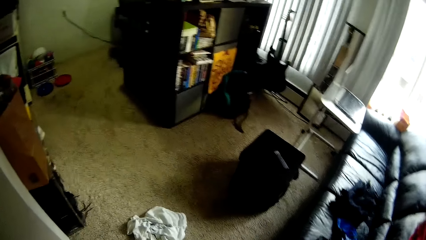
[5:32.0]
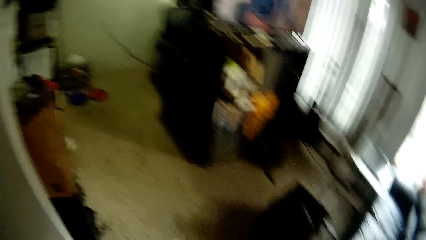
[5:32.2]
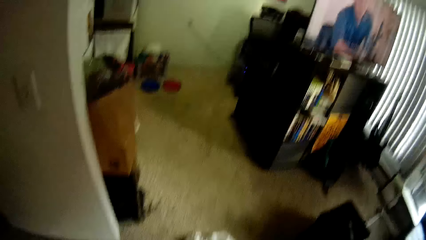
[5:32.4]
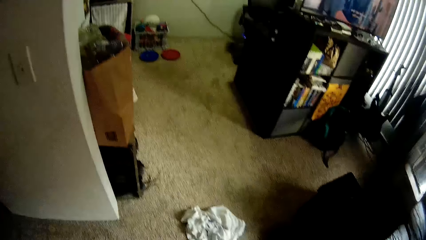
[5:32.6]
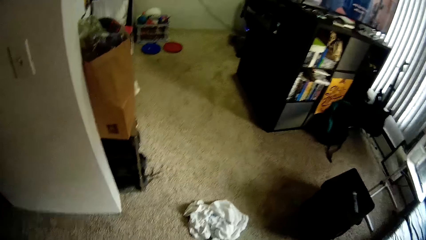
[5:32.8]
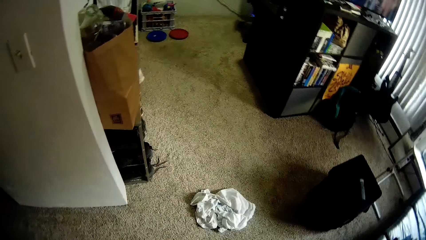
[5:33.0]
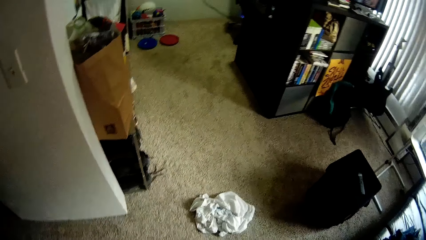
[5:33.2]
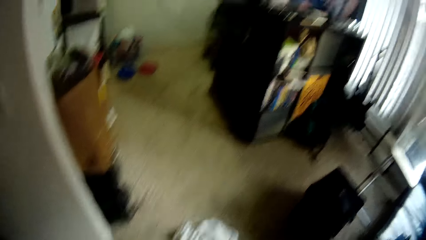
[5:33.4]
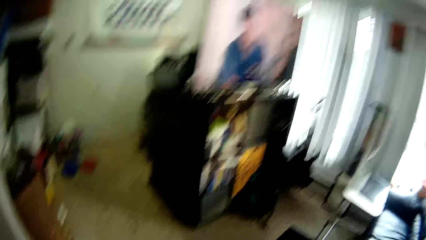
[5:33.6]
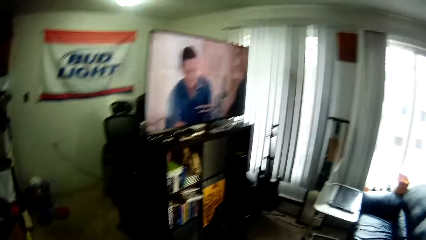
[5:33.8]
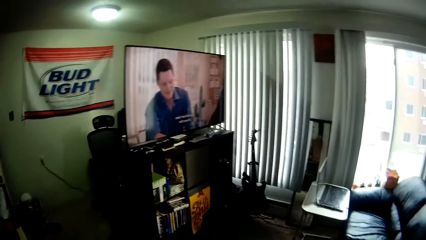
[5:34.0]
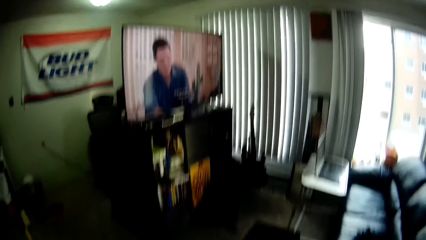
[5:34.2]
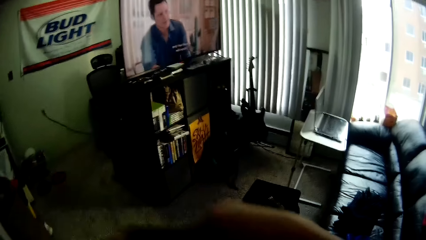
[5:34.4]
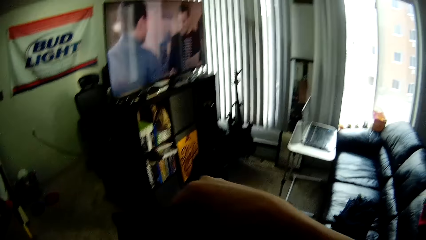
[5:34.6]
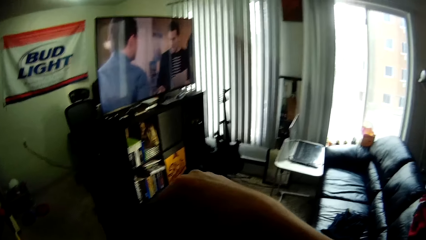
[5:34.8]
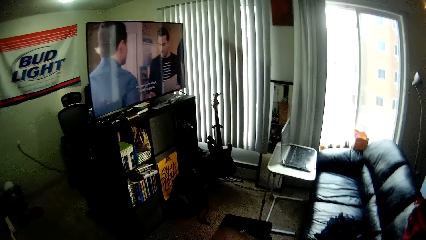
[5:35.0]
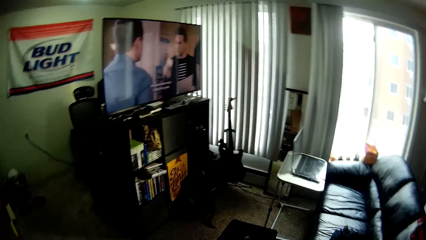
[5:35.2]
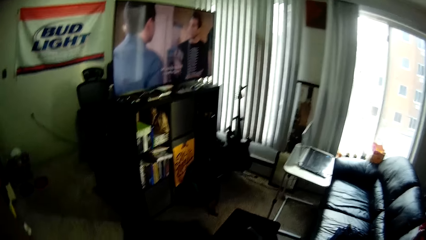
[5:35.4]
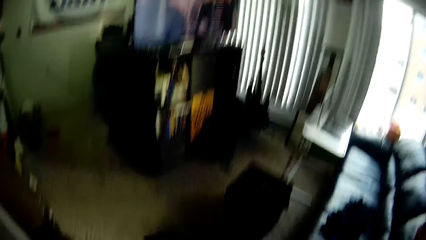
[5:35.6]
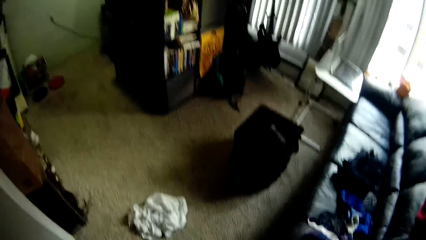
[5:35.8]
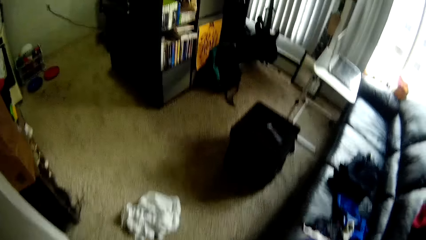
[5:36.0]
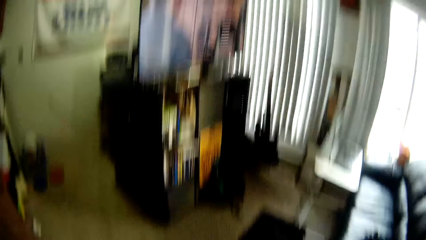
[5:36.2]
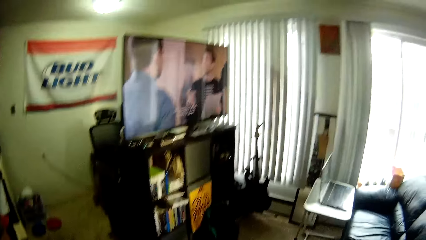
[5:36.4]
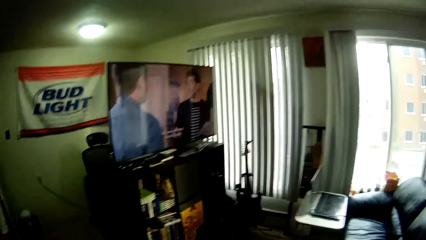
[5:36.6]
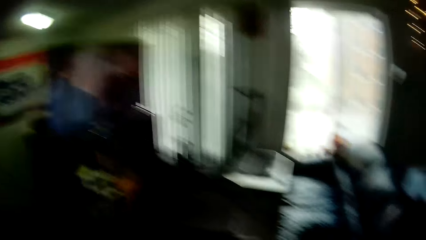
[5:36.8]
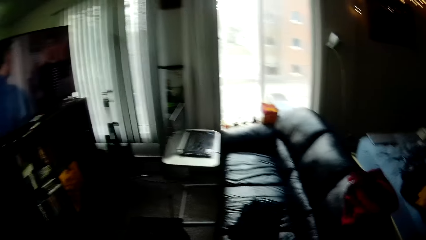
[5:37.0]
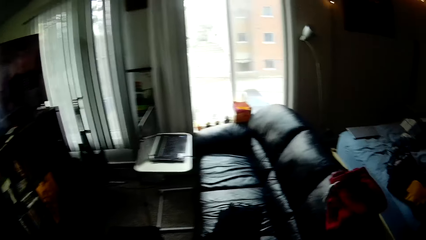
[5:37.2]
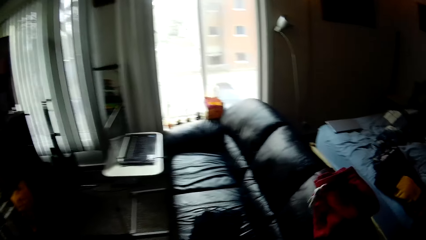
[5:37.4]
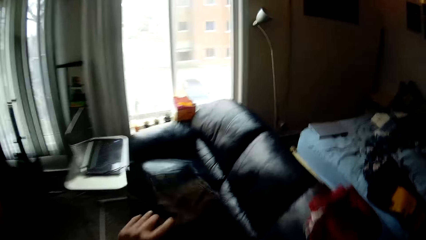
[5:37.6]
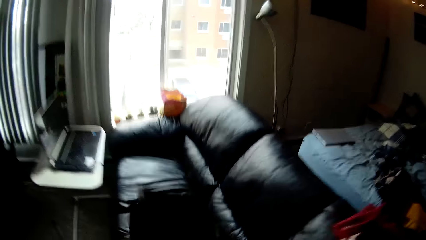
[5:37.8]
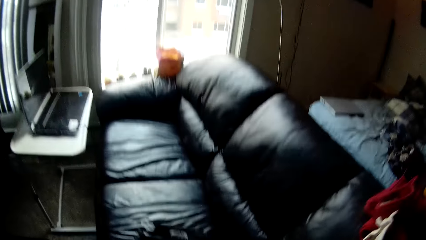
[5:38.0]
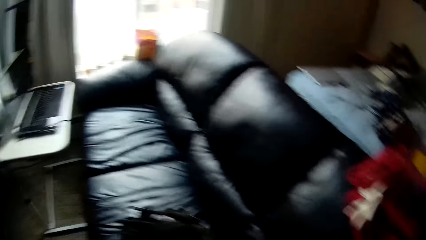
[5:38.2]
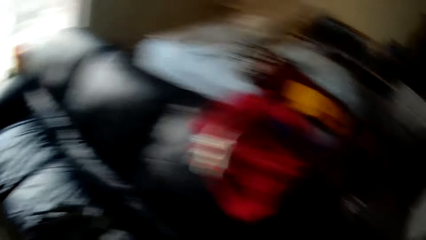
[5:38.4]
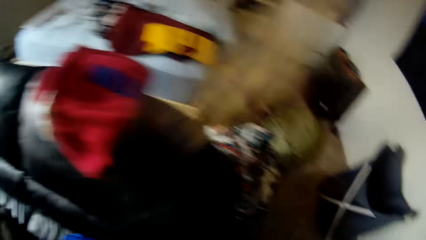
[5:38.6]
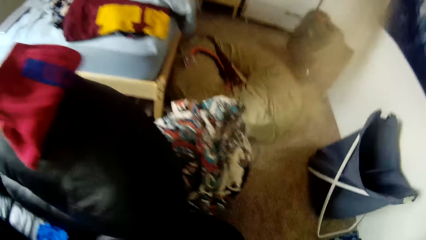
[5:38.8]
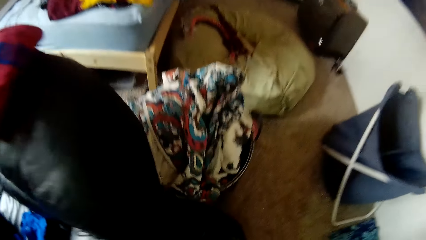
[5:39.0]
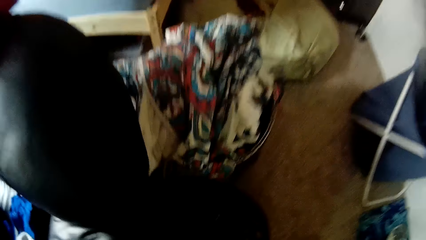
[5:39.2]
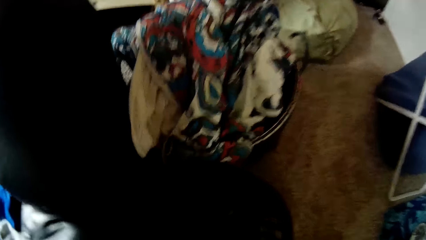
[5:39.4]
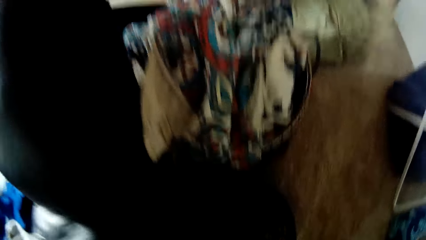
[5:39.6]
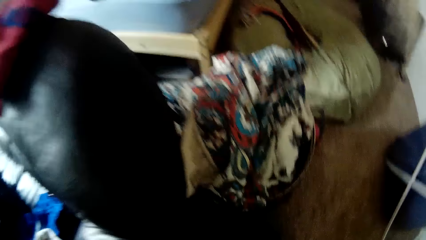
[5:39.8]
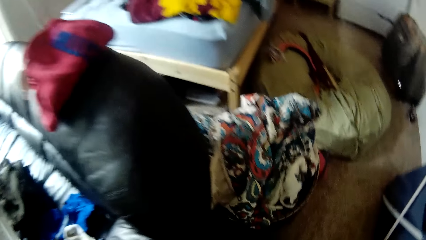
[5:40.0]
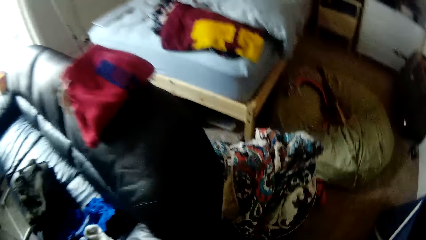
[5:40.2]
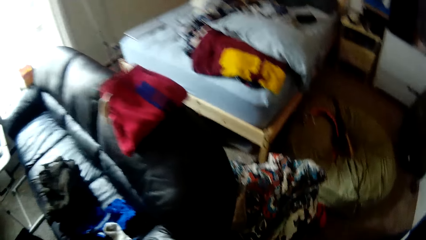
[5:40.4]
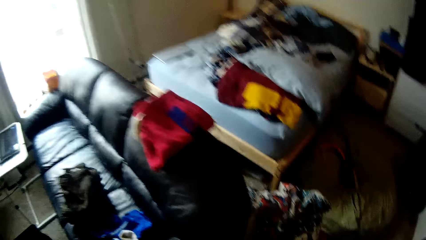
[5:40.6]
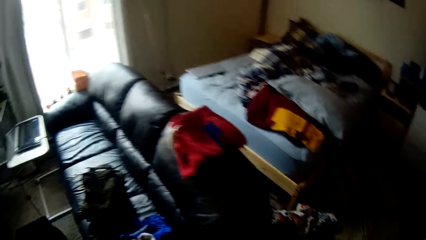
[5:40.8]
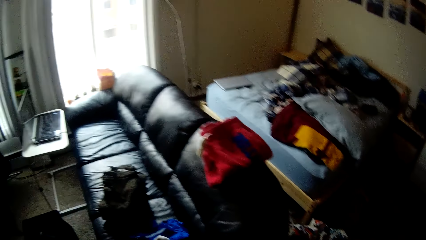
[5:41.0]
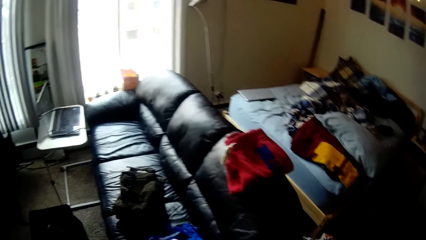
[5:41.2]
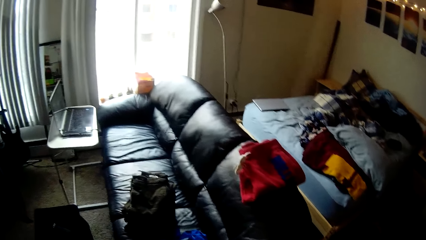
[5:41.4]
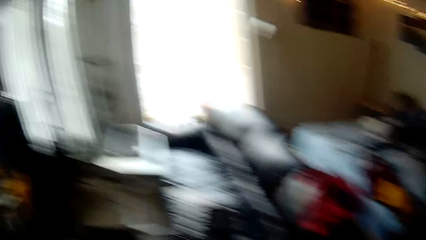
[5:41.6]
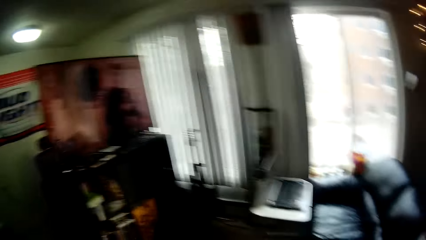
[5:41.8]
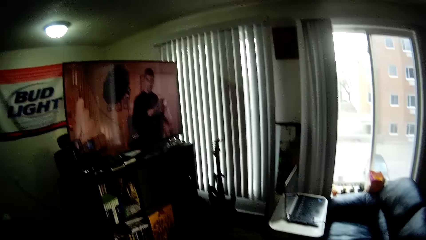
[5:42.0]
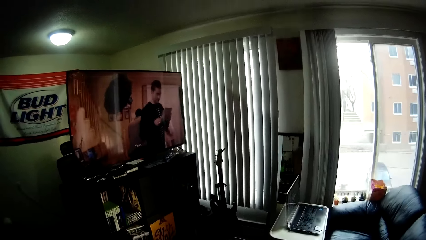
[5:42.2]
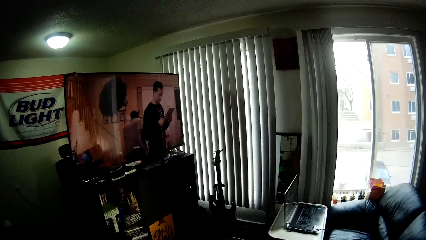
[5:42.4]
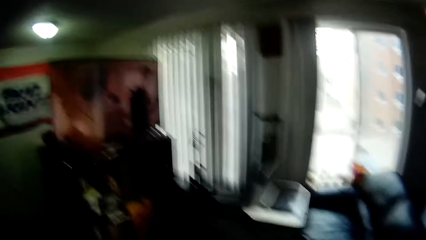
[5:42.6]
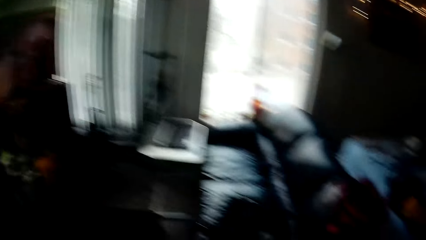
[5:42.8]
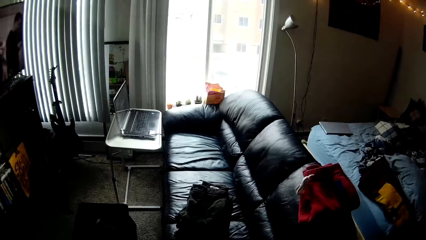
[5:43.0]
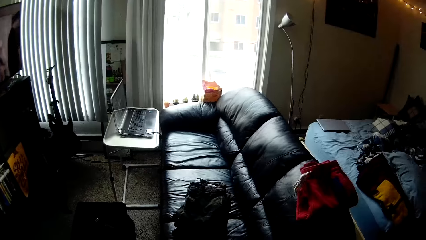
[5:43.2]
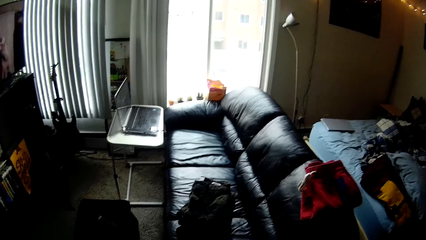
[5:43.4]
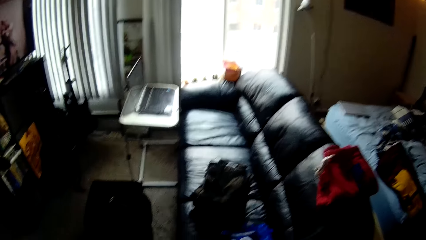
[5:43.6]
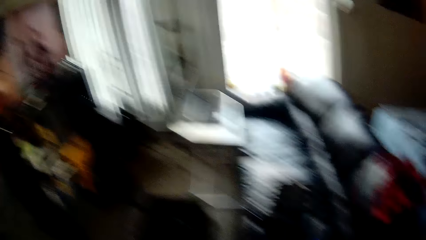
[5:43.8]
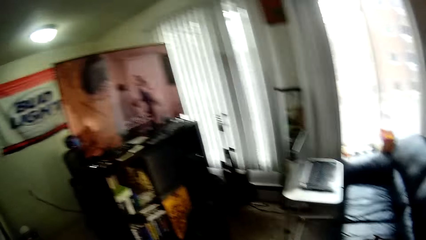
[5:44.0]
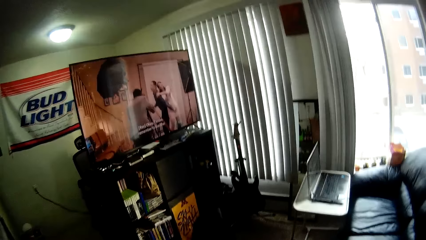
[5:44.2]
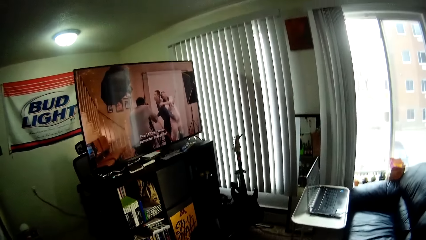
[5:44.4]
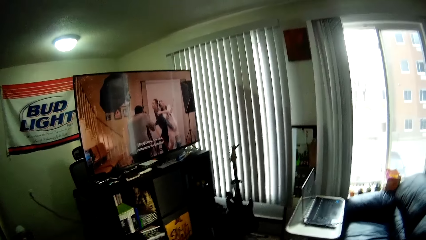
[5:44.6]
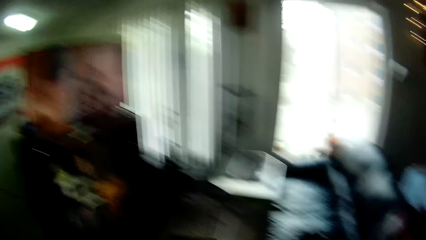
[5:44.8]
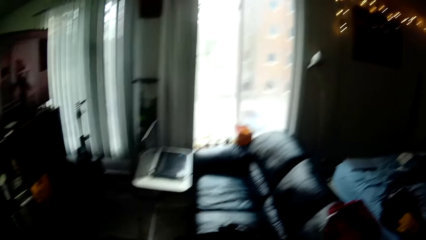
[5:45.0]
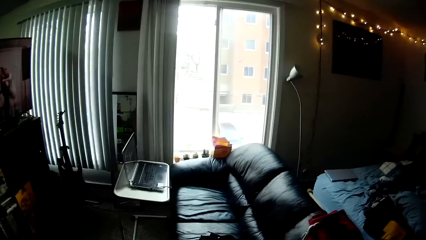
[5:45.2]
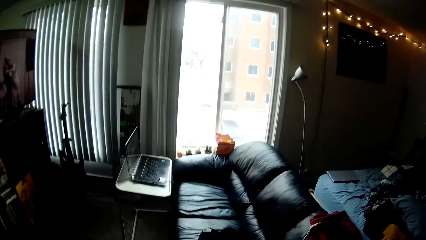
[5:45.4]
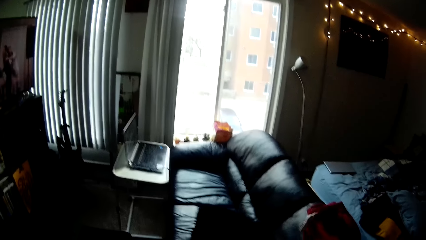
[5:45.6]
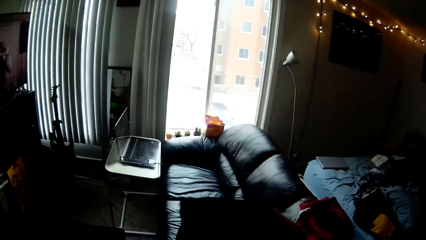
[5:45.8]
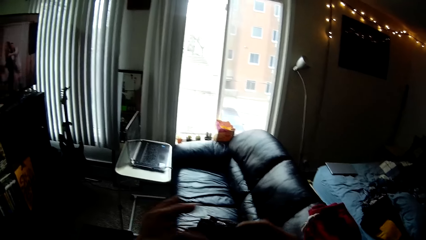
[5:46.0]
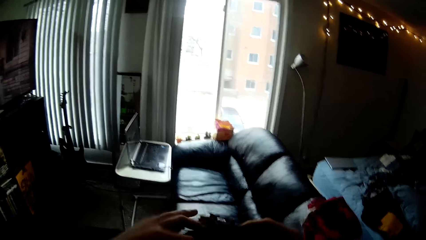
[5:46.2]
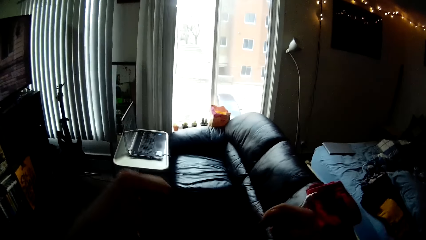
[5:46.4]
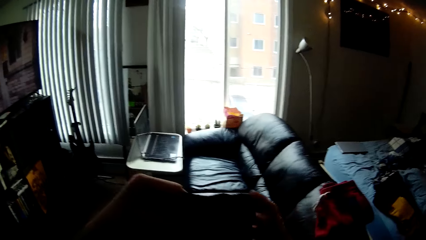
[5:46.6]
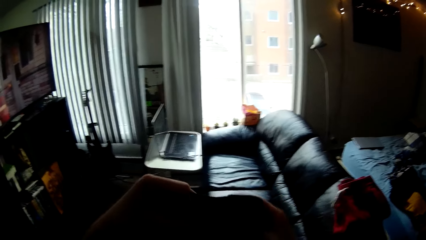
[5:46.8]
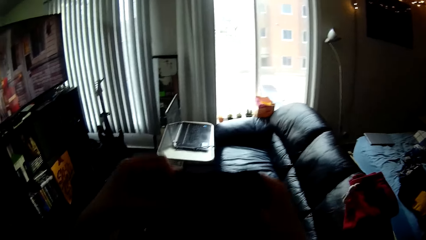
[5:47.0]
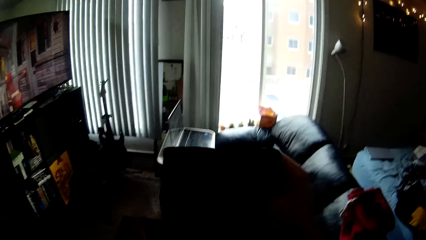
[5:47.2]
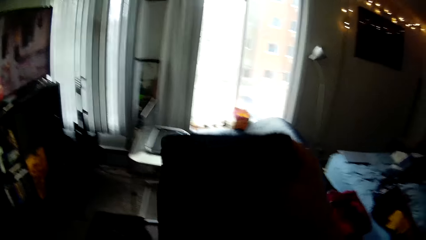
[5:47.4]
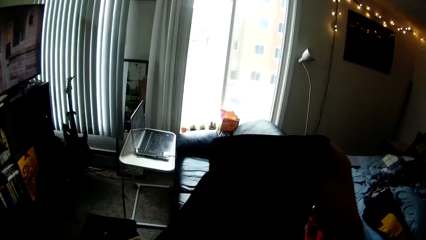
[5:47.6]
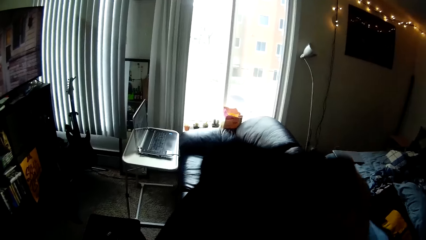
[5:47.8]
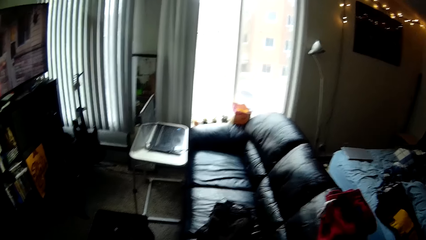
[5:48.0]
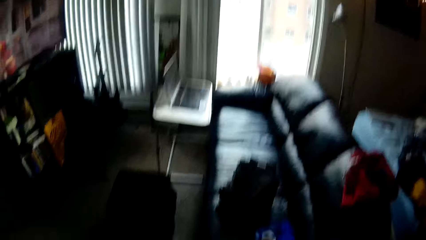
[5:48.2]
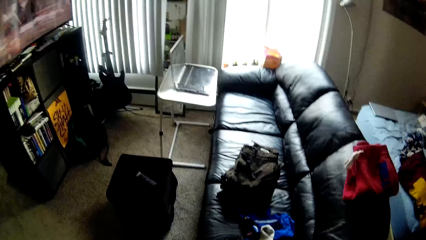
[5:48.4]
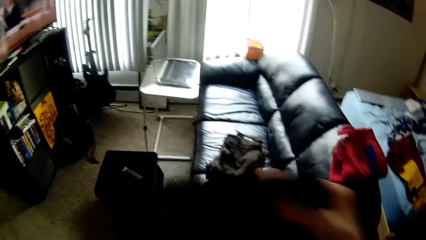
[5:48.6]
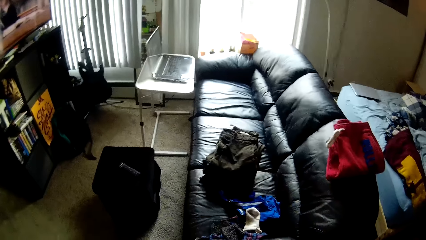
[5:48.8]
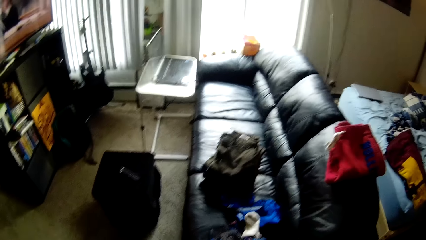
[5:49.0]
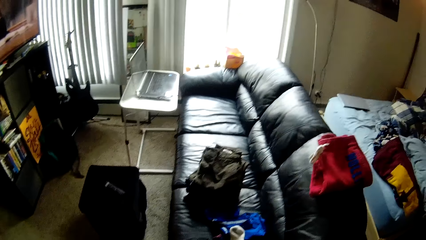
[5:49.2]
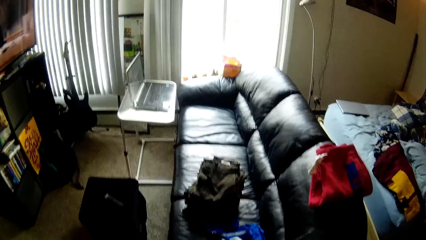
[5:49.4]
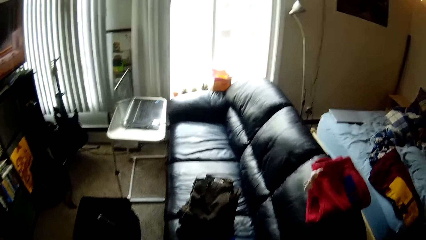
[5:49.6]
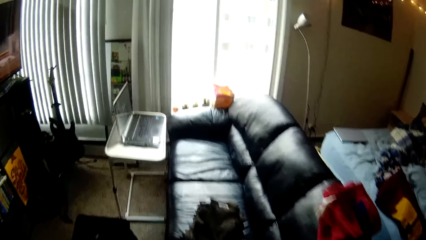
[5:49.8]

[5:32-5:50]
The camera wearer holds up a cloth with her right hand. She throws the cloth to a couch with her left hand. She puts the cloth on a chair. She takes the cloth. She folds the cloth. She touches the cloth with both hands.
